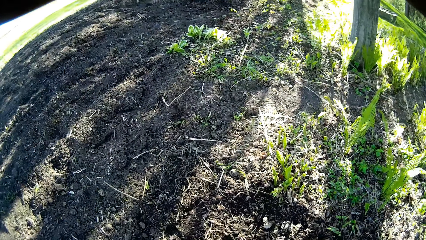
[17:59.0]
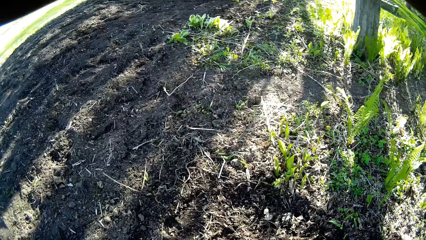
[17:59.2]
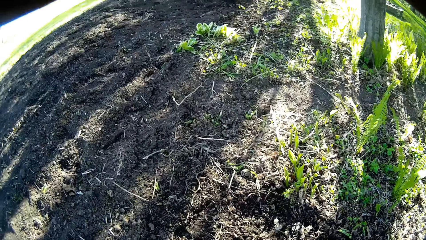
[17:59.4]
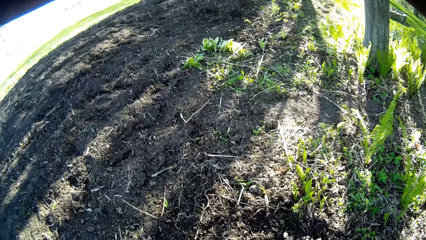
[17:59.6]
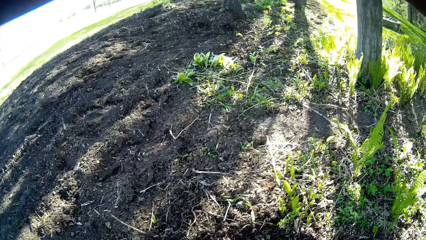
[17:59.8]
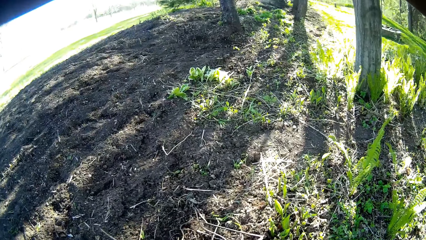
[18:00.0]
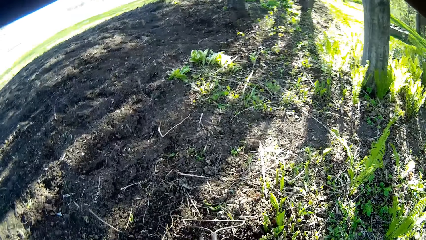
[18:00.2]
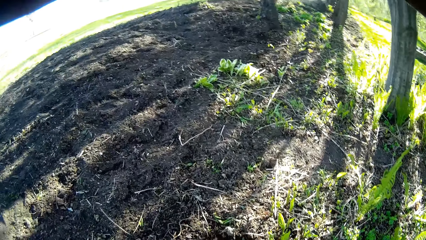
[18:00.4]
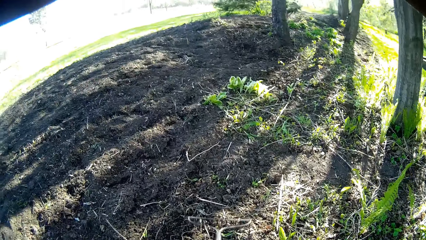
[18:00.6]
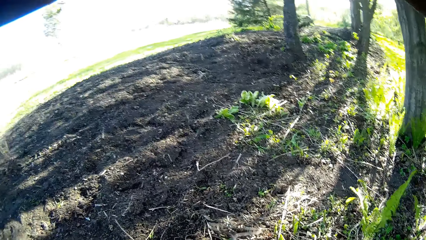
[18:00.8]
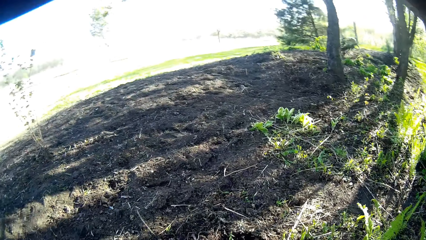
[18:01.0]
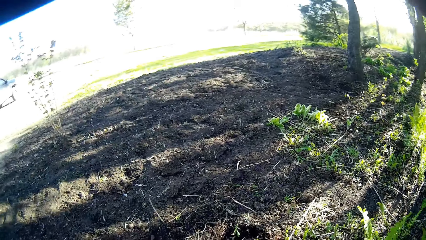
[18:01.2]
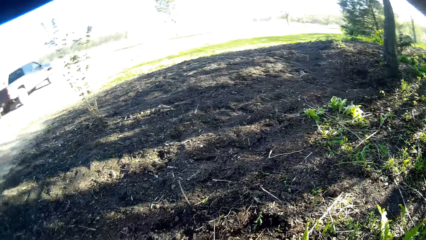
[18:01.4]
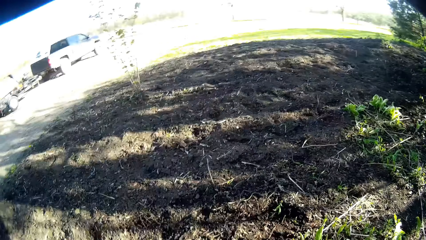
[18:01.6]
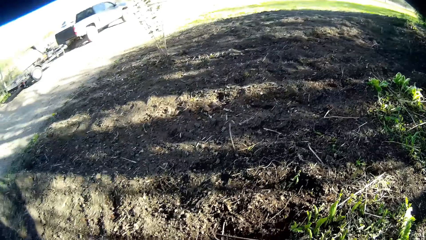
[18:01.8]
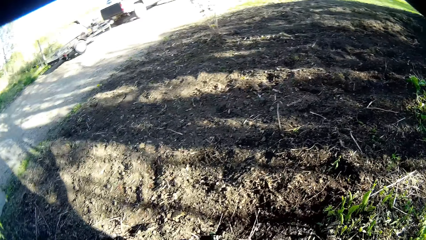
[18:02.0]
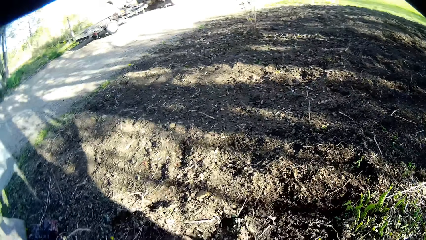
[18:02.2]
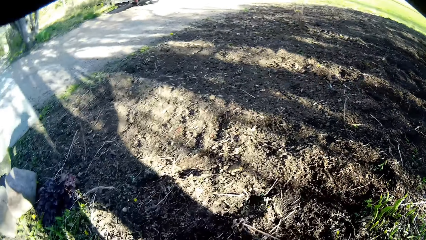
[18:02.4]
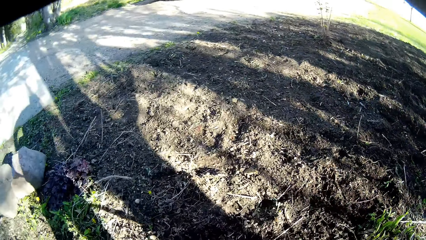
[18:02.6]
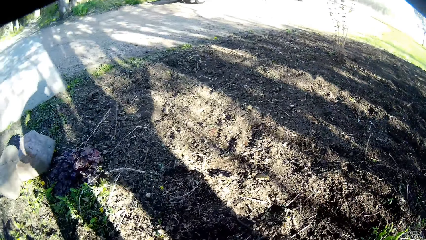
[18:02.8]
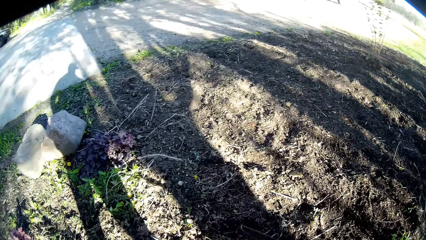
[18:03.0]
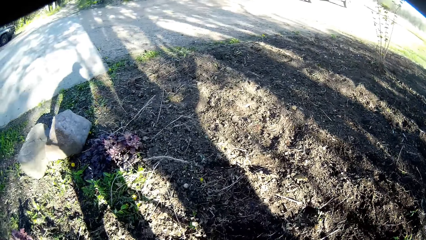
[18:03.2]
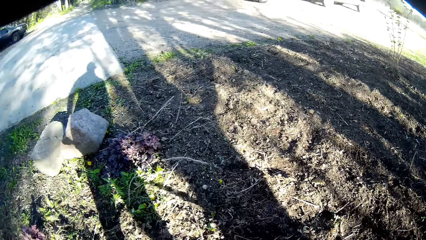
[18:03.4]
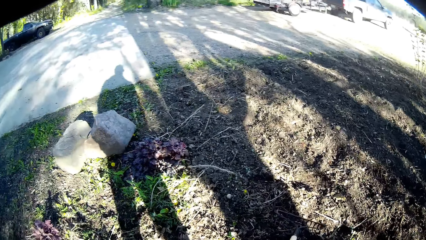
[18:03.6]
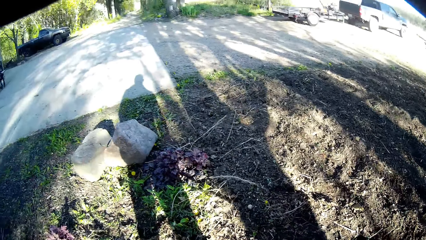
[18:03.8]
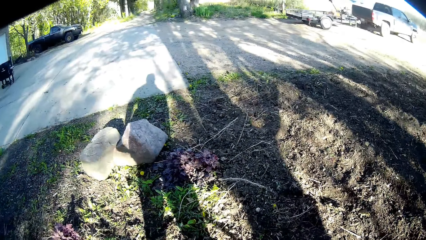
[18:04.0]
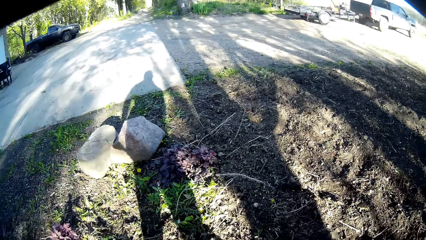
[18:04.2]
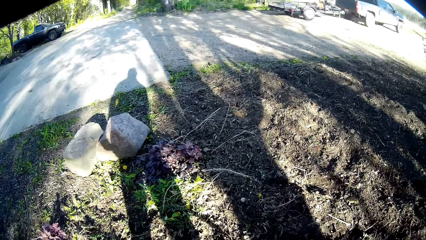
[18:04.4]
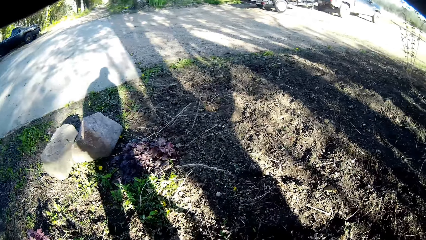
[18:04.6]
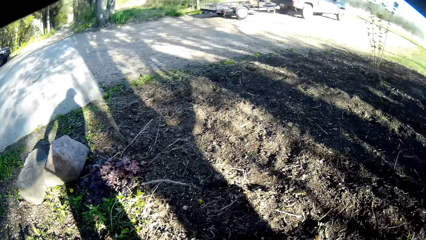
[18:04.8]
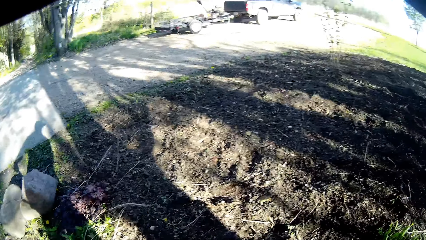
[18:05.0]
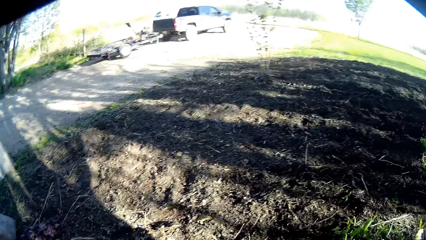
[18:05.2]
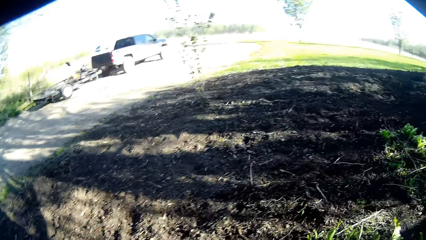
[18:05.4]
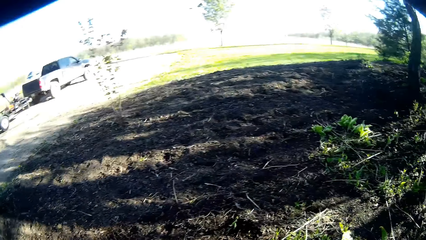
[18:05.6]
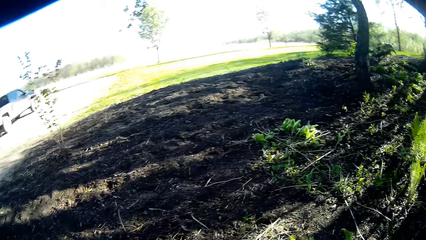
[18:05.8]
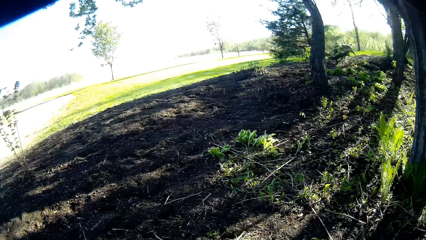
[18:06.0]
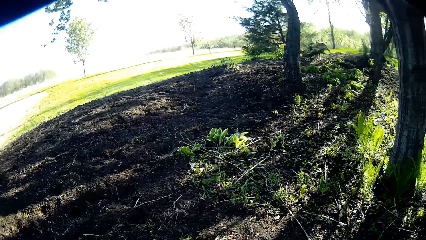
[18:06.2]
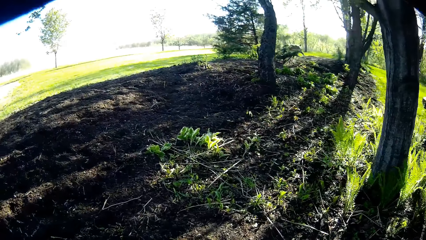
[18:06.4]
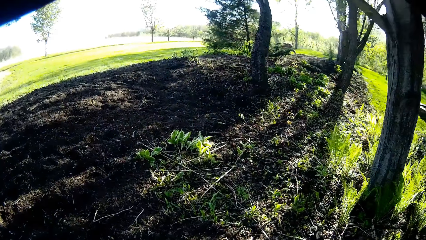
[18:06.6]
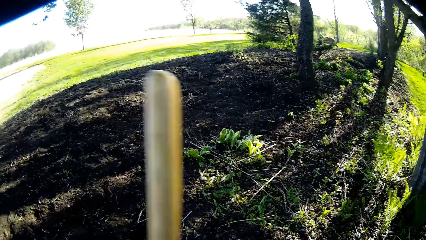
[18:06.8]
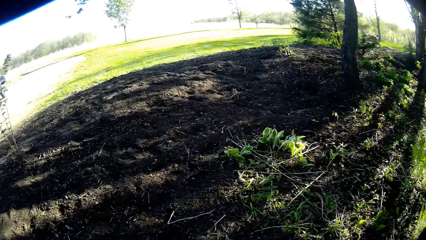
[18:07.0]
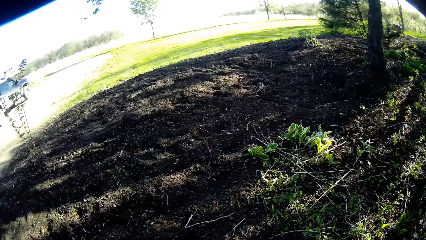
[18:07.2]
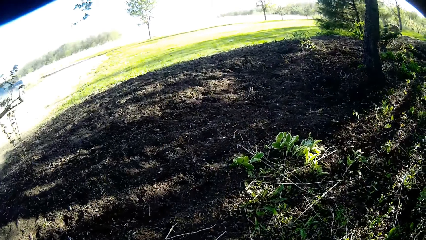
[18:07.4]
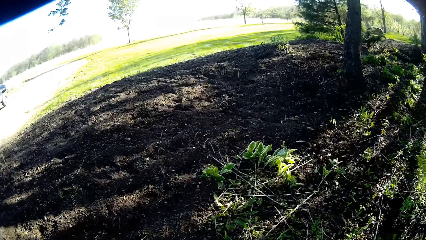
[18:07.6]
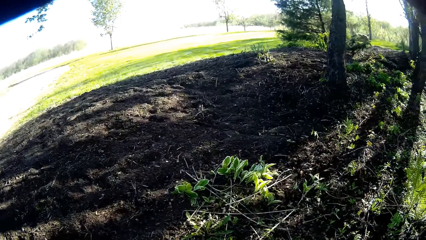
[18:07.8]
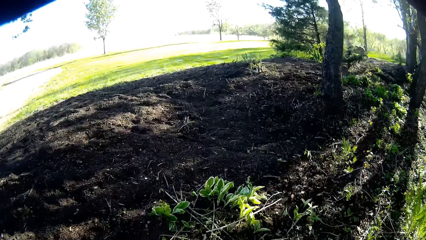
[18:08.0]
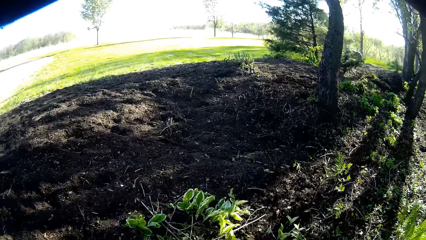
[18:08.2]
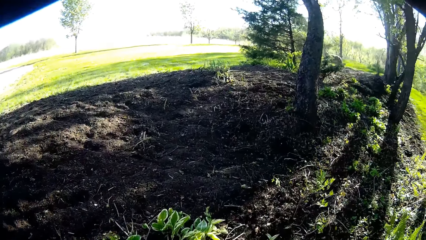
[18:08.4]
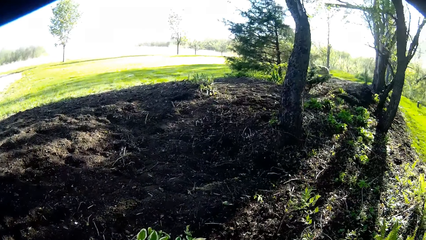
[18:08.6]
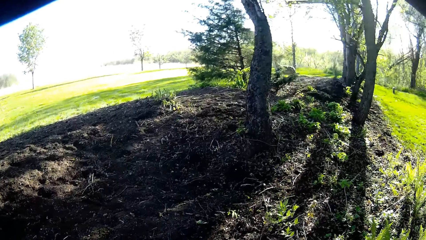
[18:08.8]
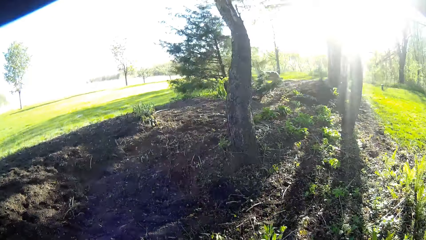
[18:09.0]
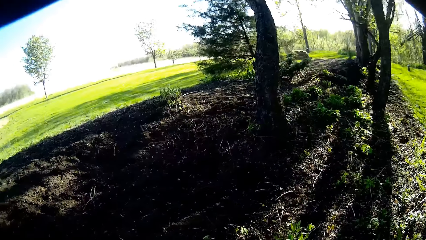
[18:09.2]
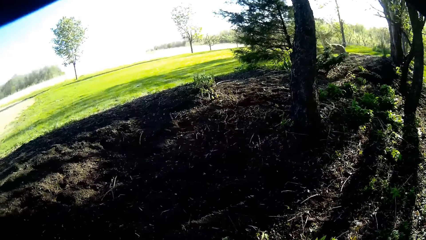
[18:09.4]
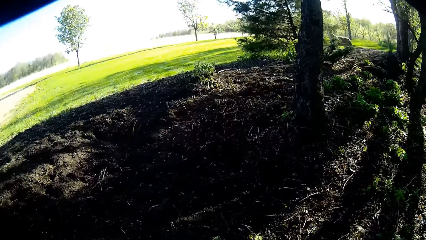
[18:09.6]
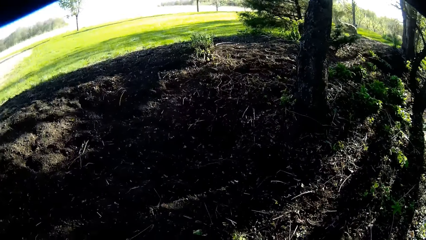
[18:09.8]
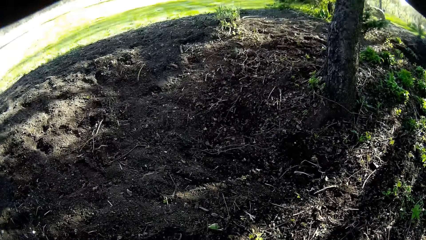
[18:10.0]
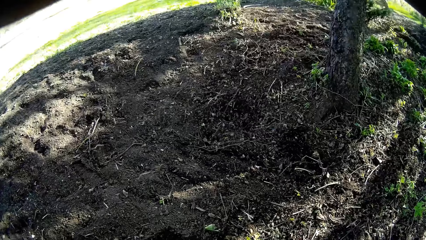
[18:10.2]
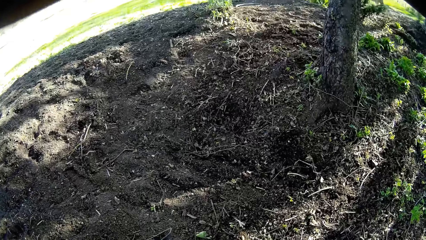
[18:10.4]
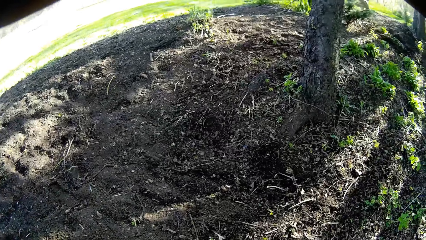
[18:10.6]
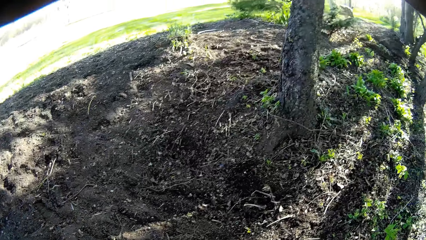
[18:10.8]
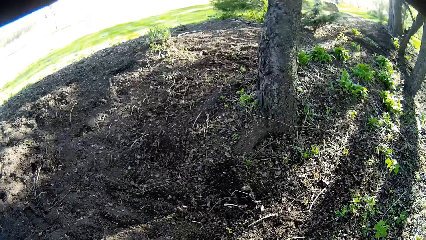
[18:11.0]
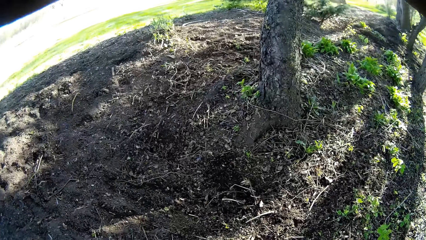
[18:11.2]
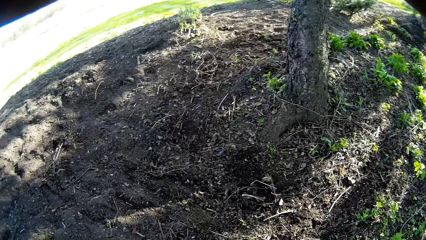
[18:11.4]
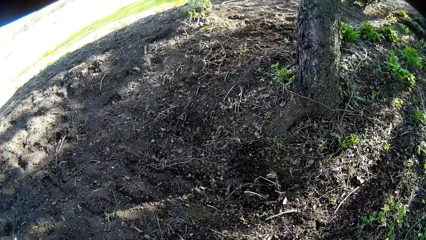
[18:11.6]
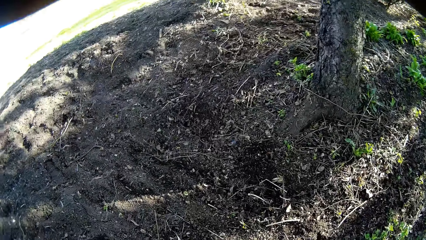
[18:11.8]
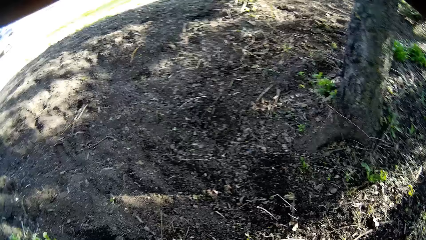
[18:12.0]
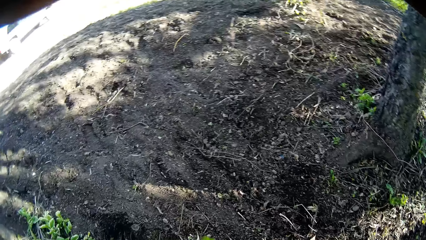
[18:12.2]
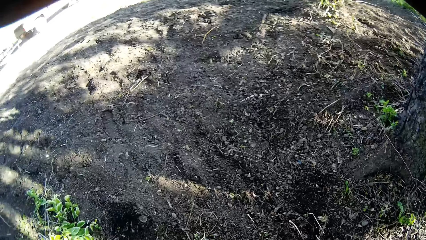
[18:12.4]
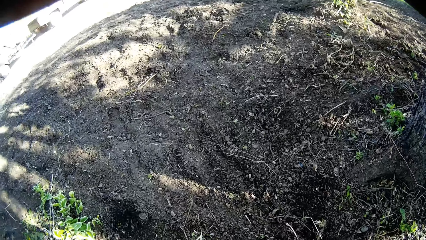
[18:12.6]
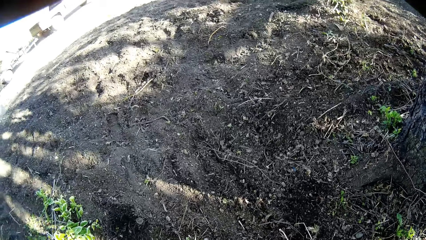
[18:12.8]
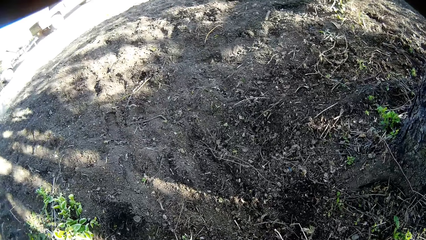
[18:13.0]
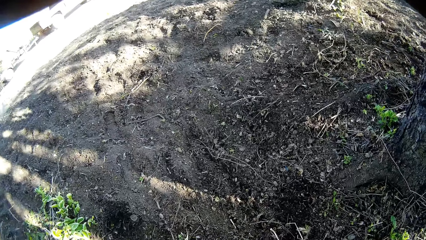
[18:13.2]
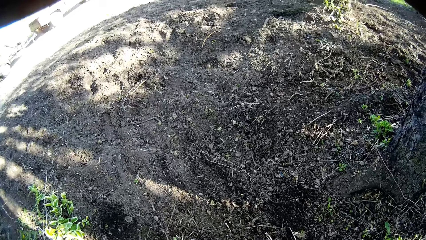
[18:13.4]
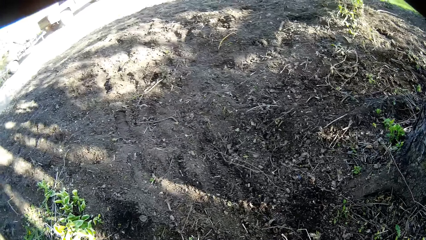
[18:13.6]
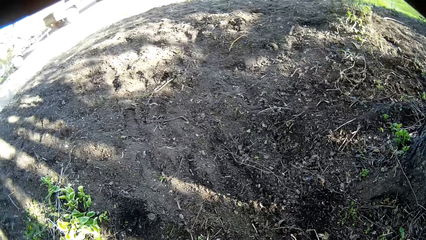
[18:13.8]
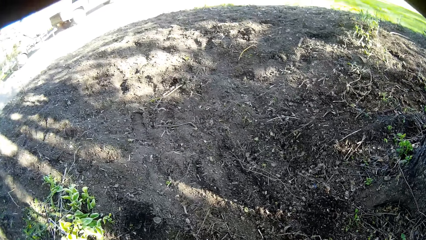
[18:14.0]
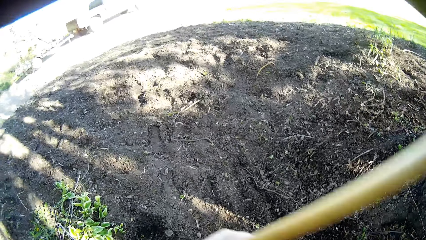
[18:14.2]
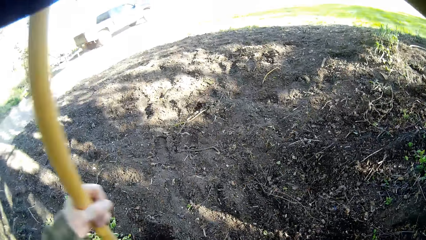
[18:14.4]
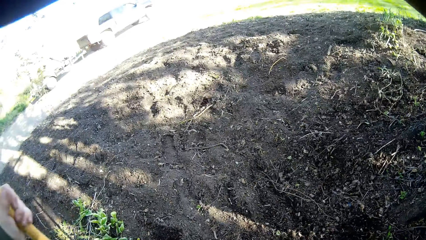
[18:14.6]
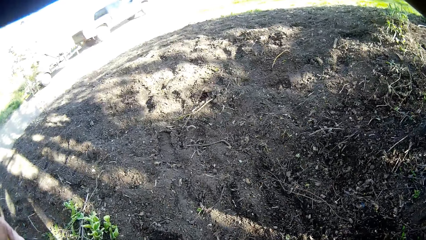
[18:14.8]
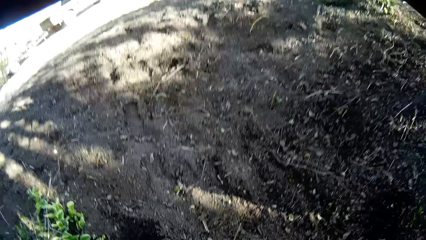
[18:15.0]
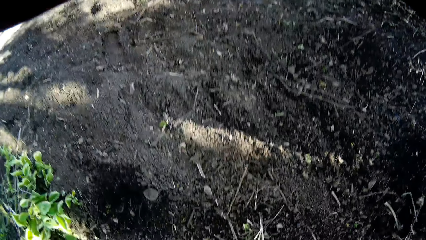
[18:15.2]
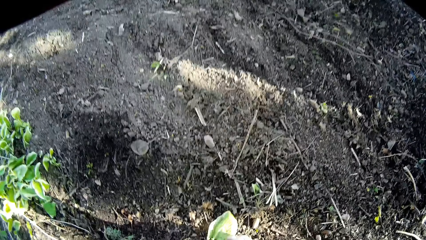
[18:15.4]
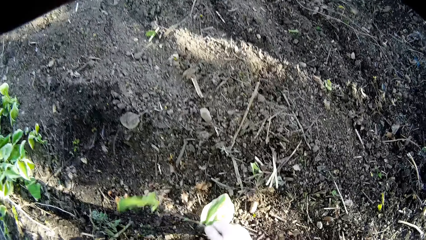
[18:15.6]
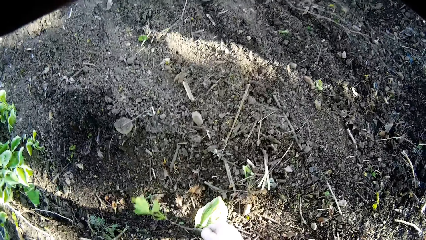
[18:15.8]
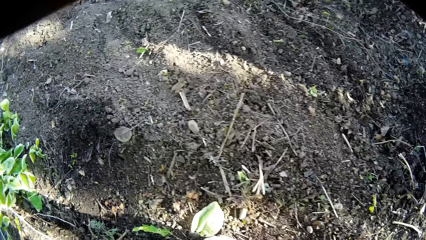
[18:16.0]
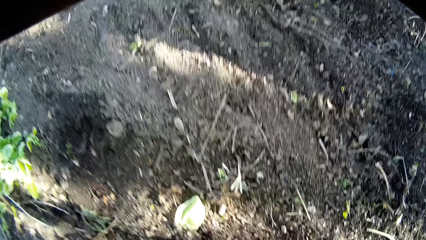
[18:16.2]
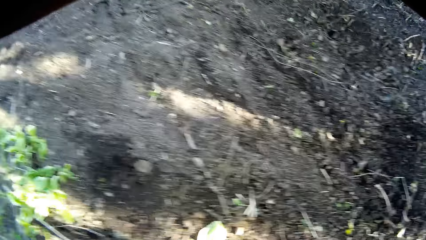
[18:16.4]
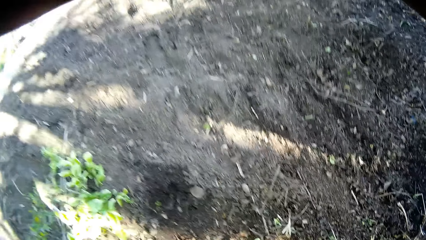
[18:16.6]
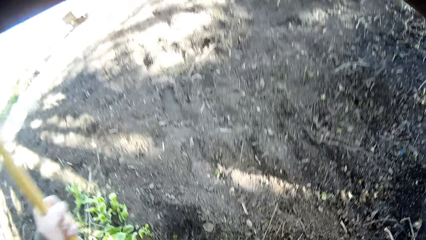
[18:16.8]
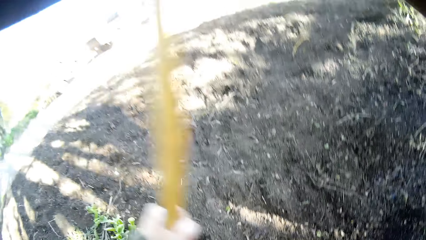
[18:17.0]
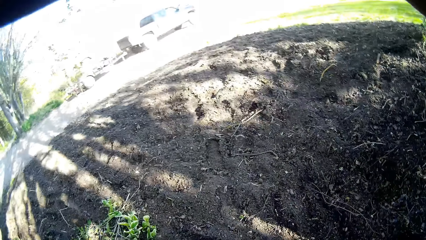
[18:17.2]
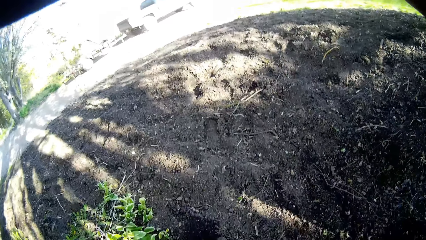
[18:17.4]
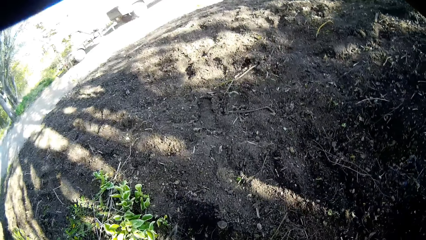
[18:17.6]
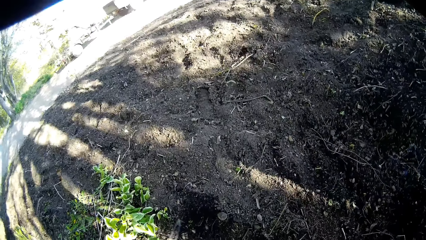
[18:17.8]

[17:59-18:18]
The camera wearer uses the rake to gather dirt on the farmland with both his hands. He looks around the compound. He removes dirt with the fork or rake. He transfers the rake from his left hand to his right hand. He looks around the compound. He walks around the compound. He talks to himself. He transfers the rake from his right hand to his left hand. He uproots weed with his right hand in a garden.
